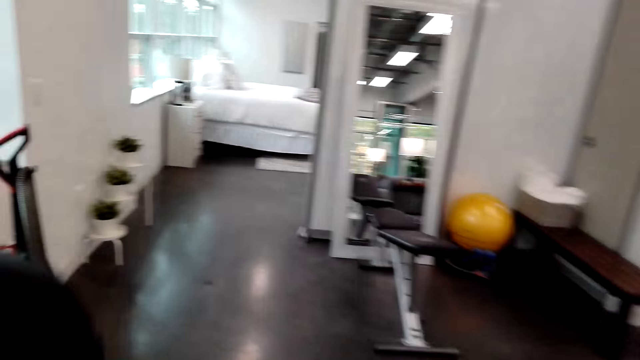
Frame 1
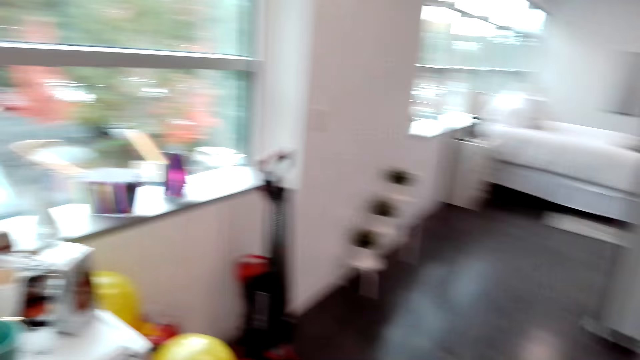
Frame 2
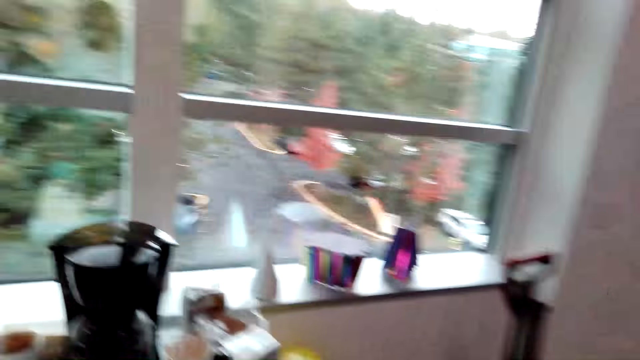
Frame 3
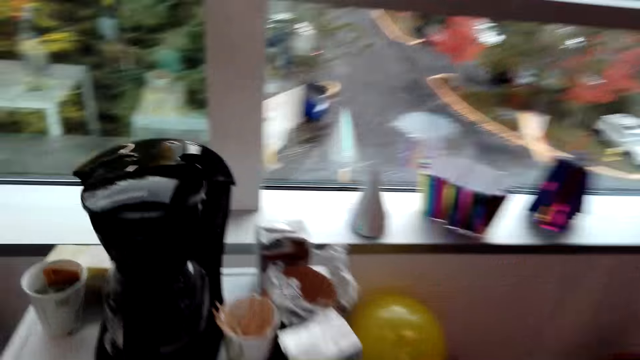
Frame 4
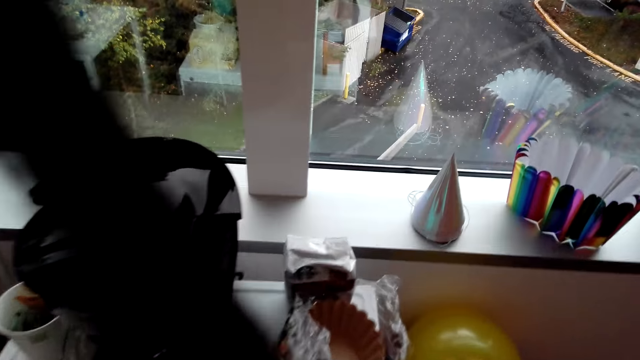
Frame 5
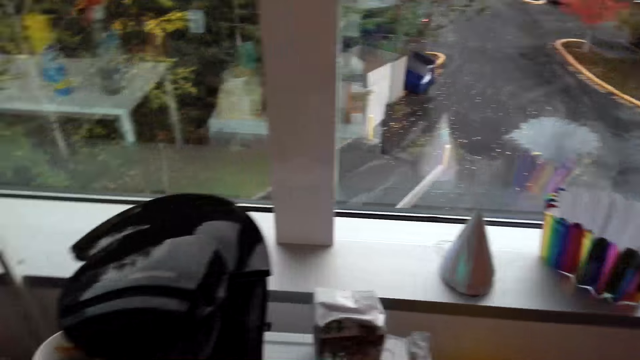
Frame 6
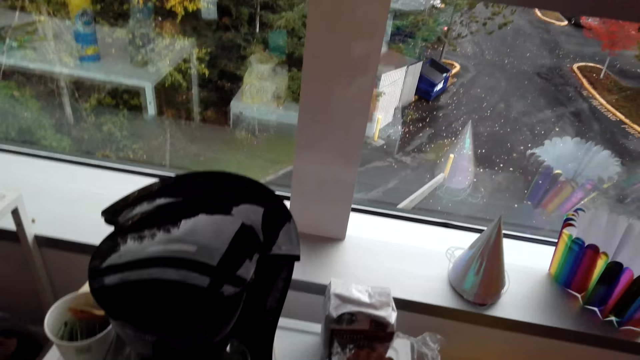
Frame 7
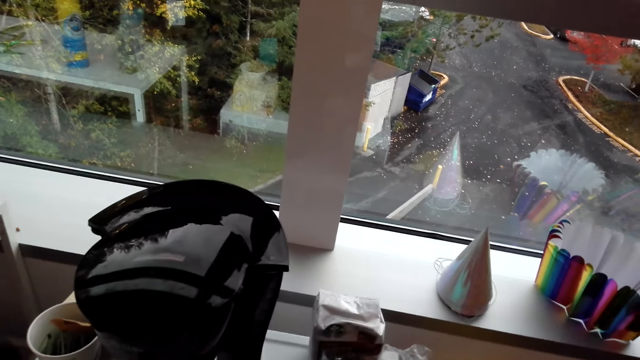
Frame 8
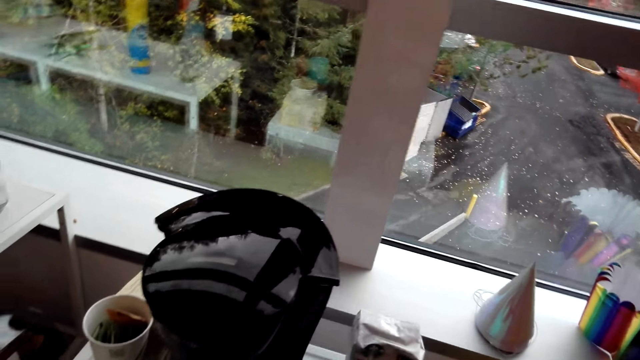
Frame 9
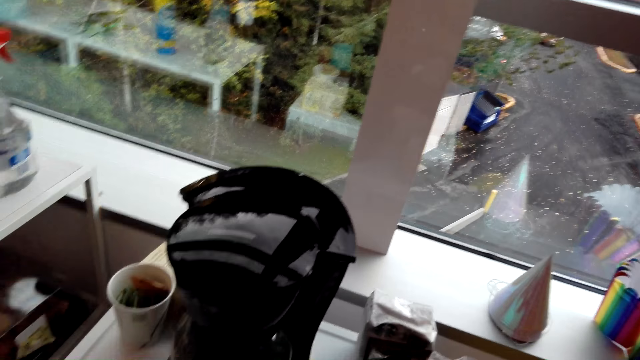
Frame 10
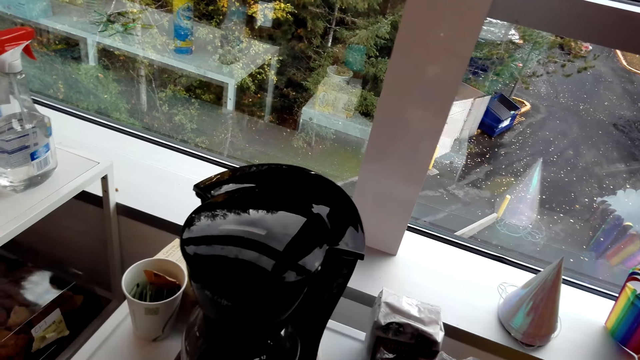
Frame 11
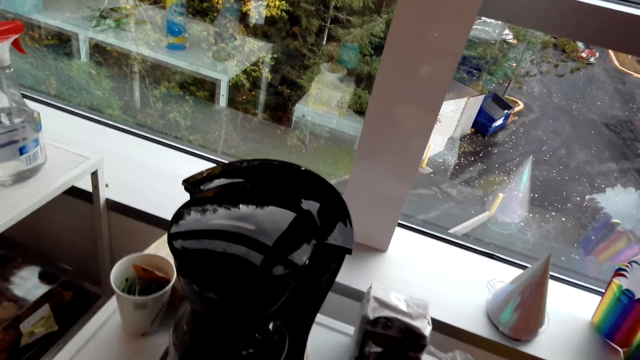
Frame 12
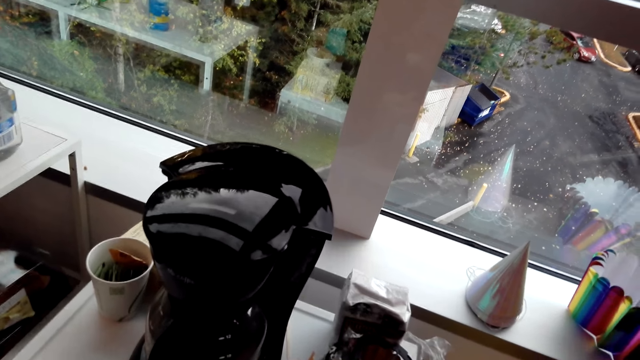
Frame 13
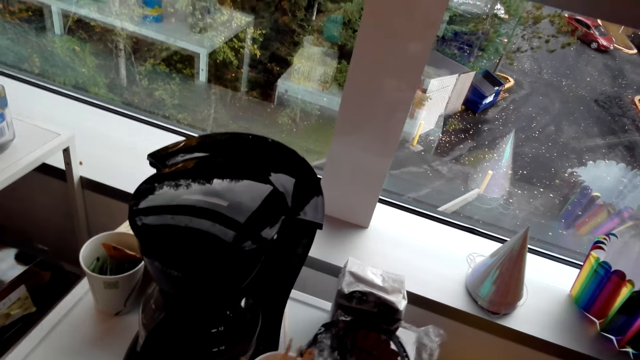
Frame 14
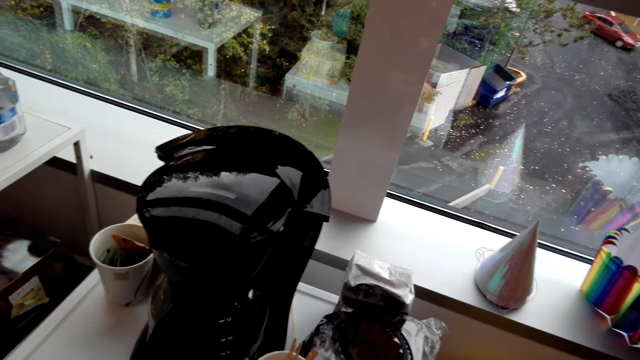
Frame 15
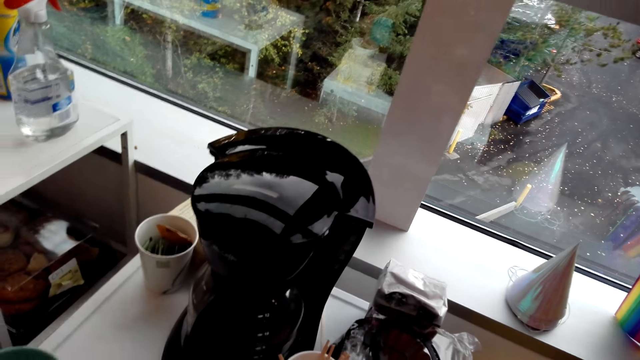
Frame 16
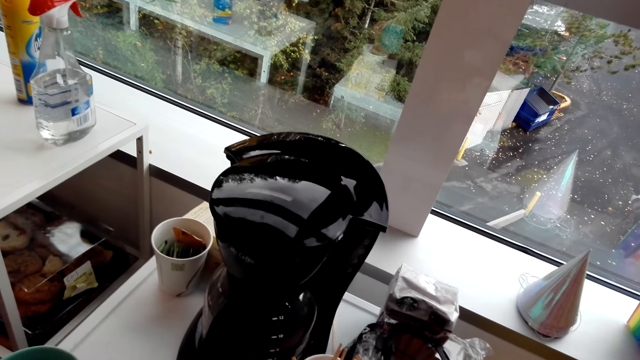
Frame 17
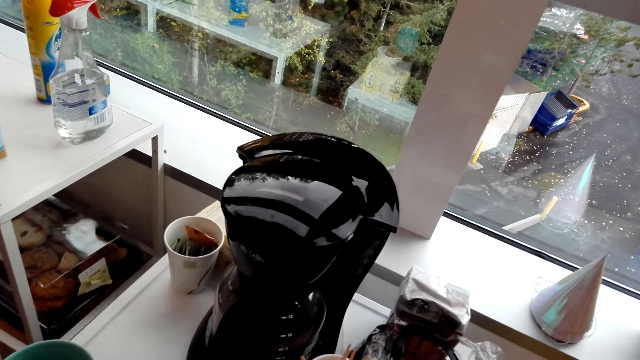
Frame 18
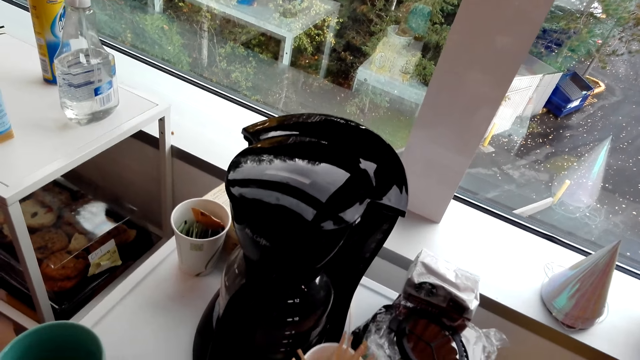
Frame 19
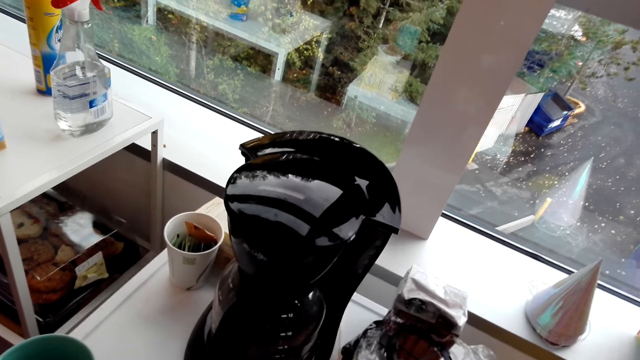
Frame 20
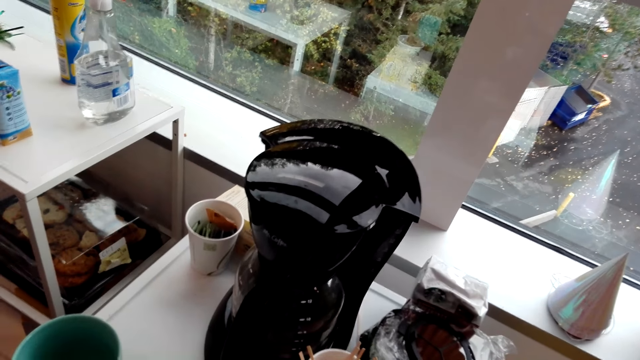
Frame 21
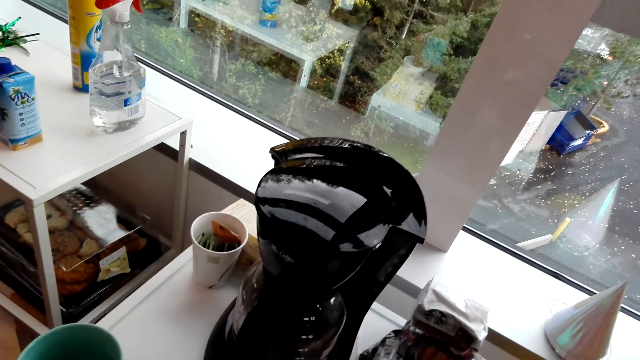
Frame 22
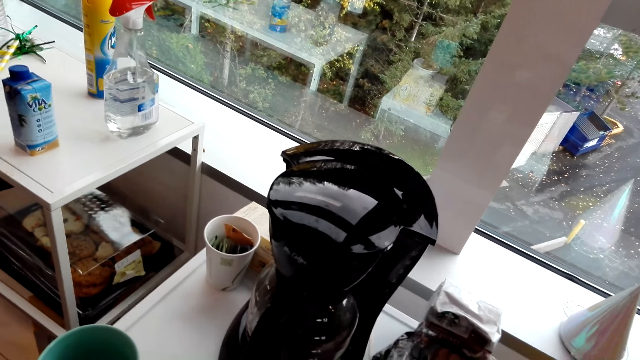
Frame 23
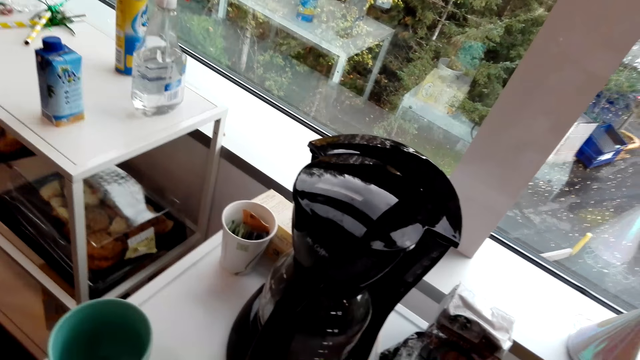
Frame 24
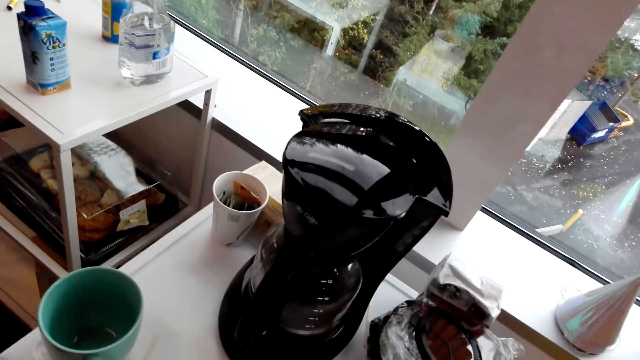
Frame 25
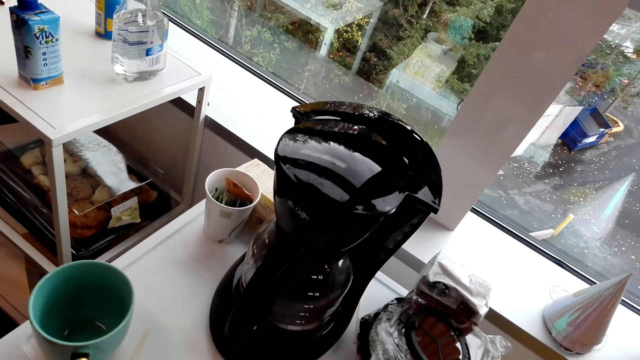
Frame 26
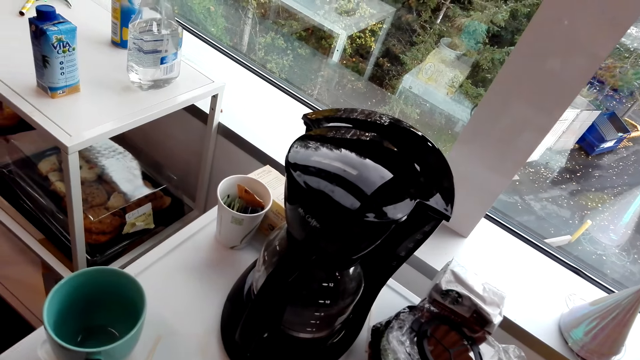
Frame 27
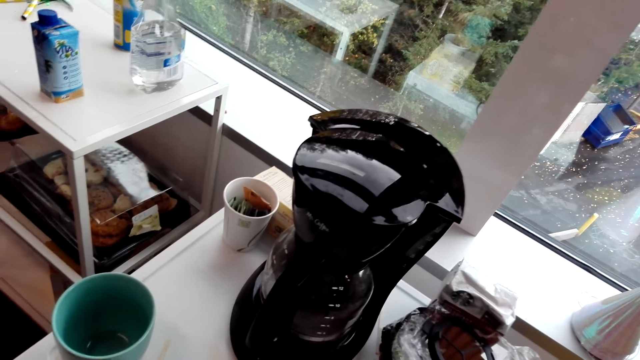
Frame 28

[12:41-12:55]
The camera wearer moves the cup on the table. They do something.

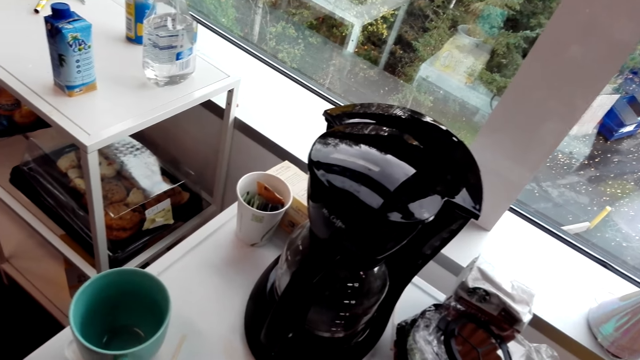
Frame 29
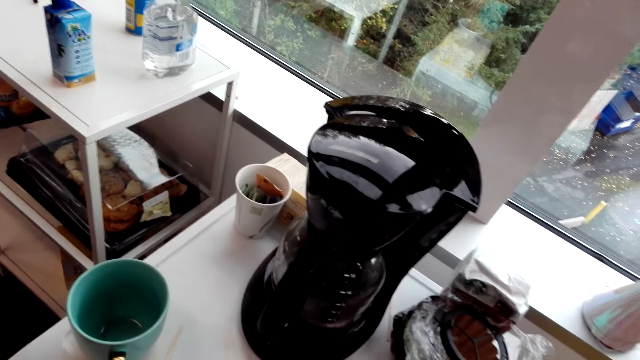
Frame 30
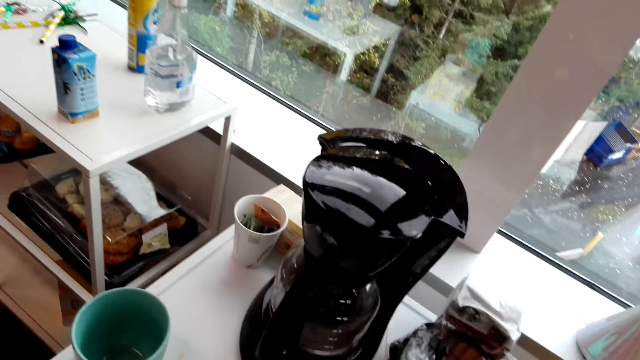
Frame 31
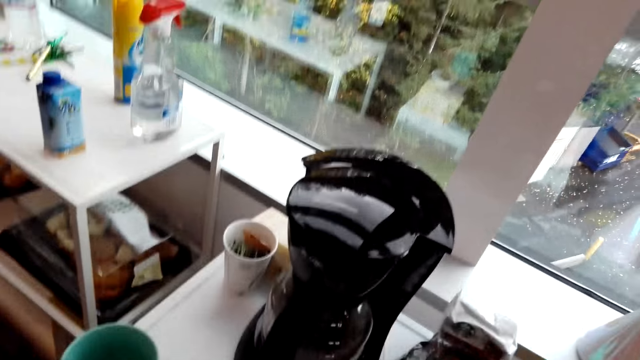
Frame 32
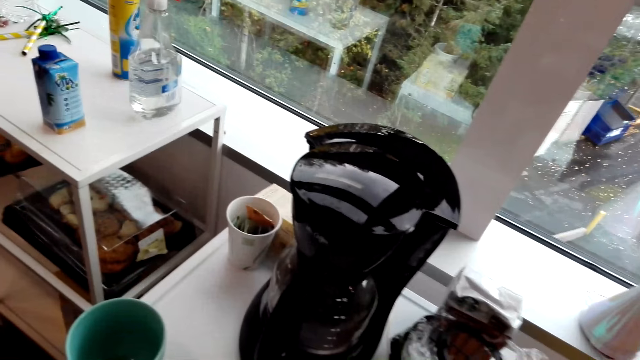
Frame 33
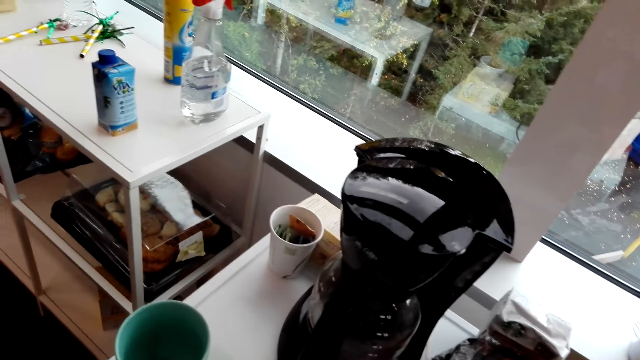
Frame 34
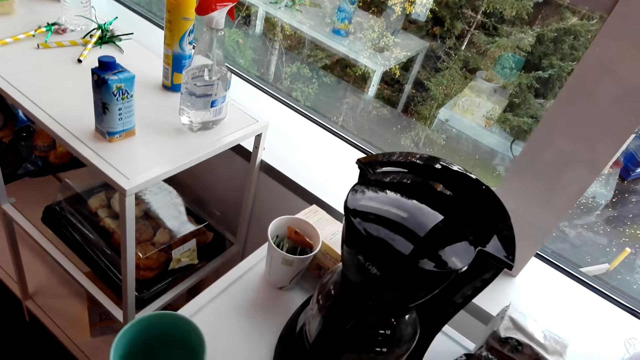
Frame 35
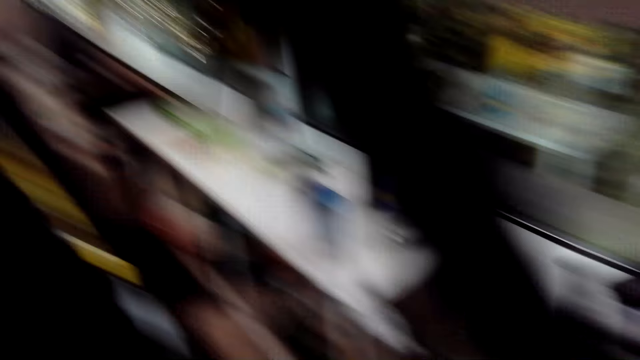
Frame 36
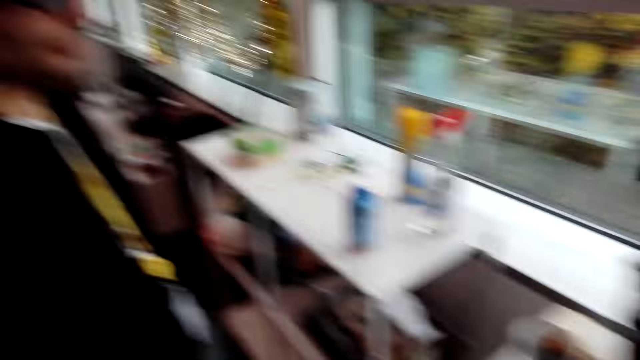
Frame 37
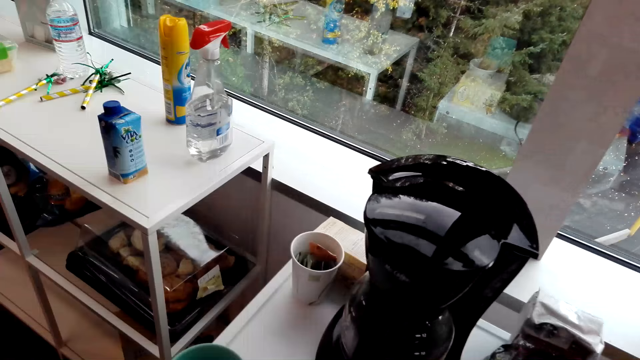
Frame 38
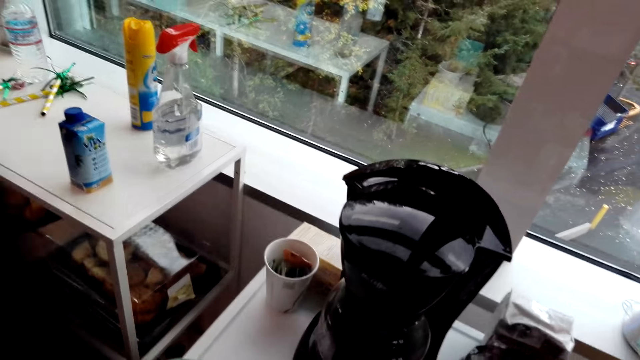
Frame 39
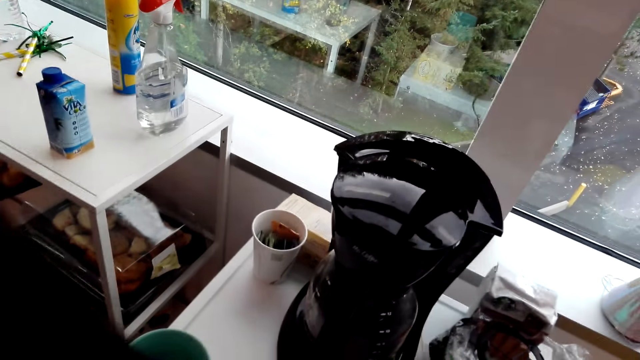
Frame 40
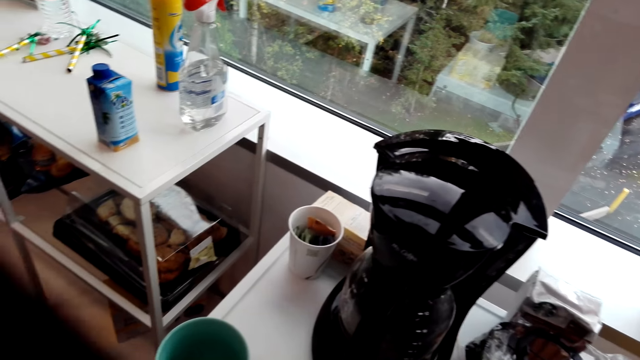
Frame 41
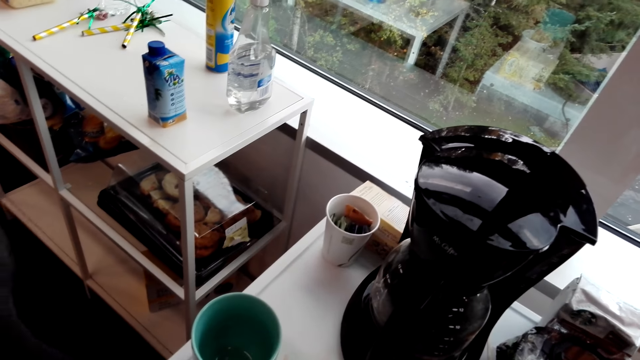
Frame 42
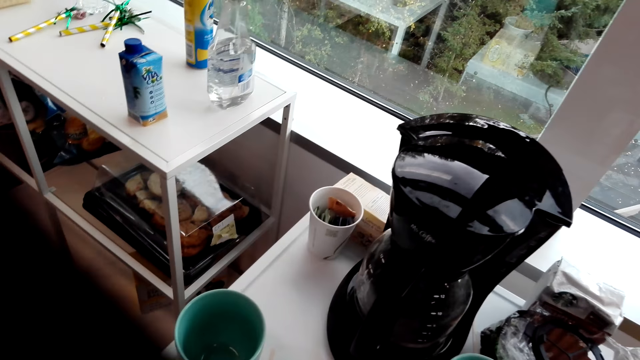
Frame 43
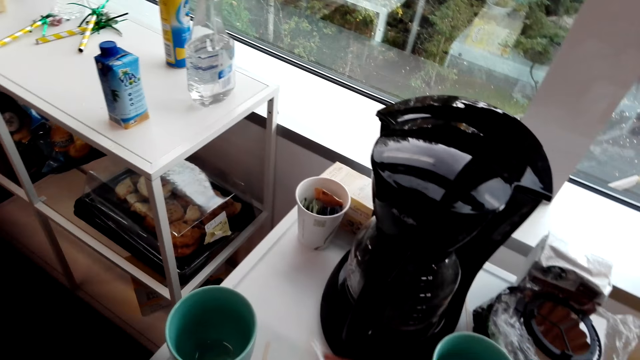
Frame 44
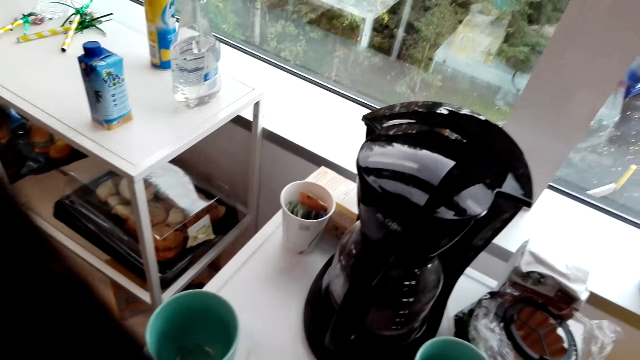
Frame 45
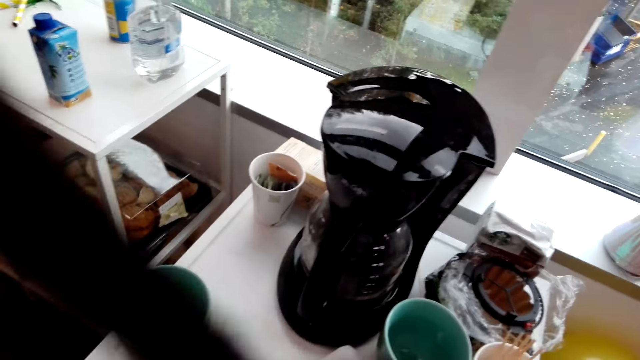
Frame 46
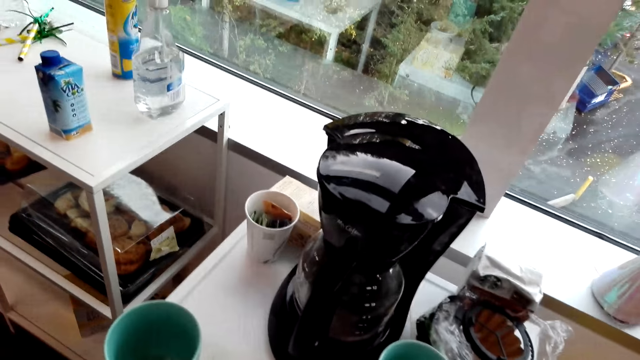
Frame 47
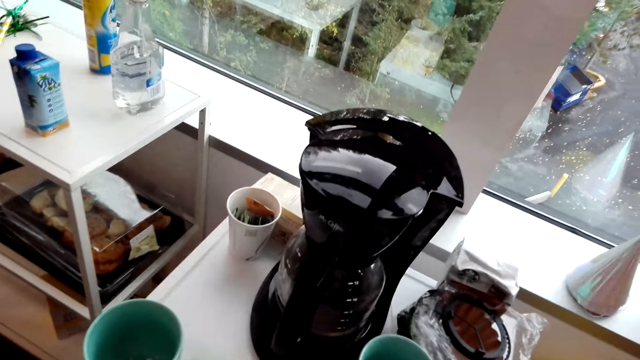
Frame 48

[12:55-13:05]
The camera wearer moves something. They look around.
